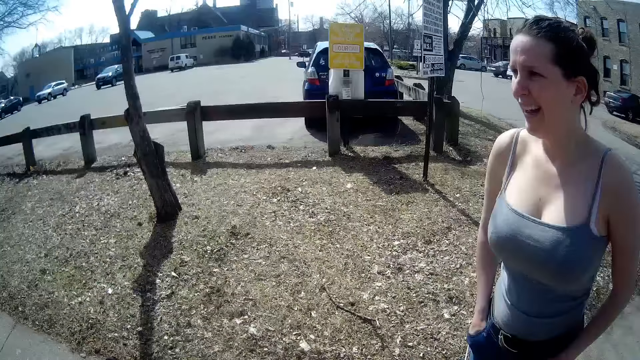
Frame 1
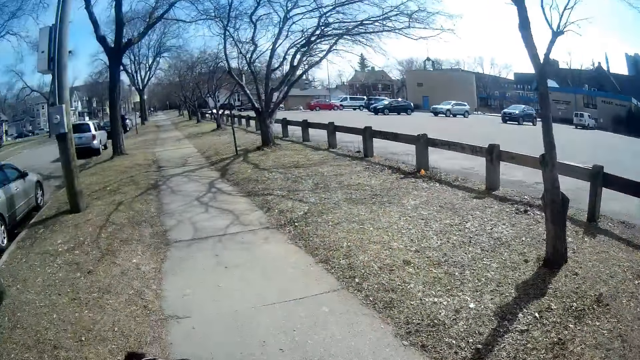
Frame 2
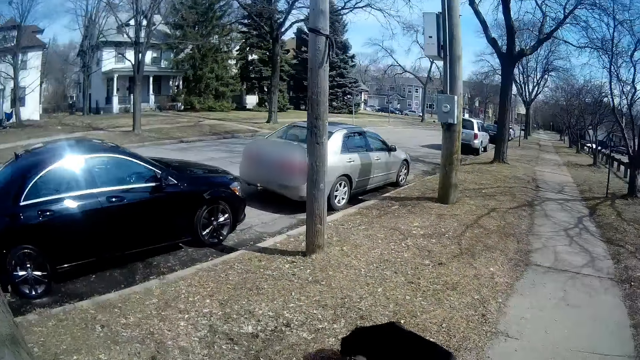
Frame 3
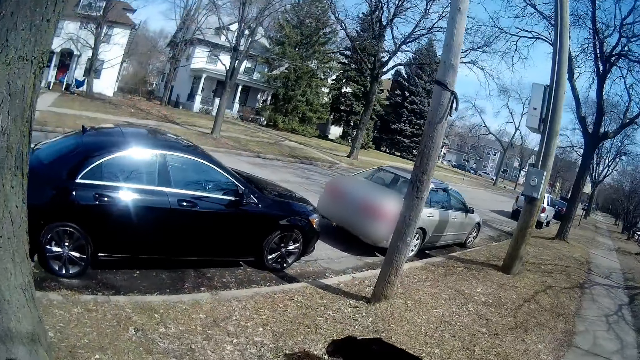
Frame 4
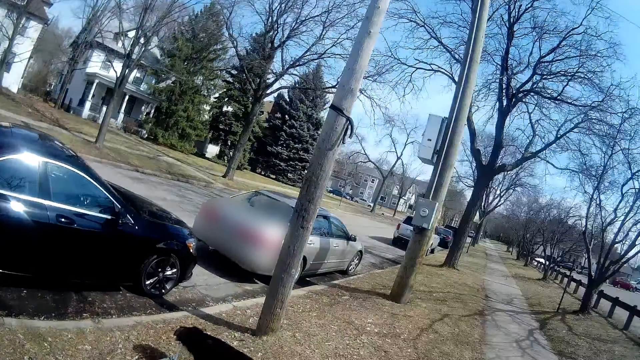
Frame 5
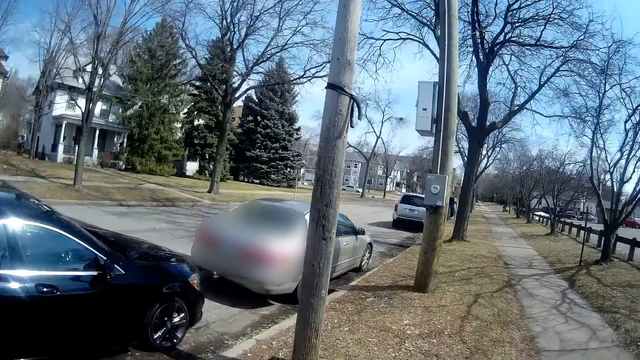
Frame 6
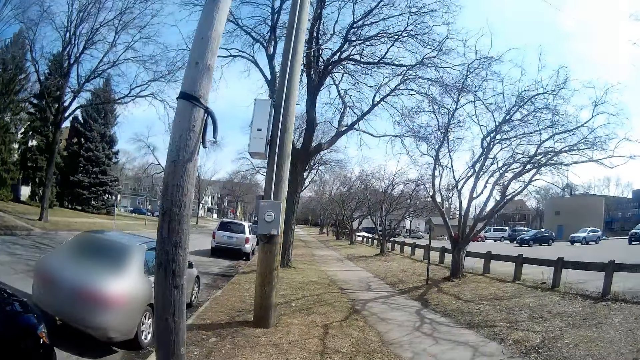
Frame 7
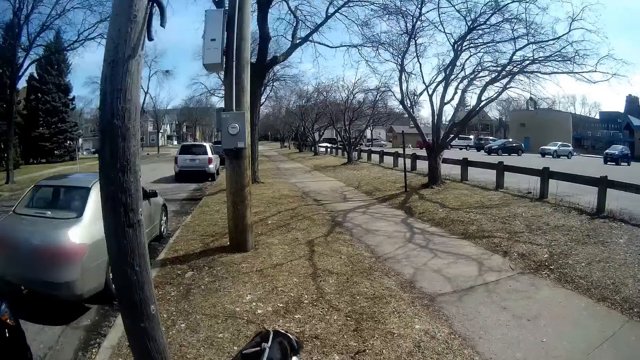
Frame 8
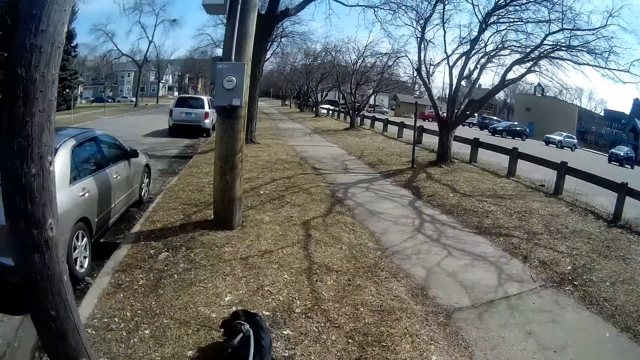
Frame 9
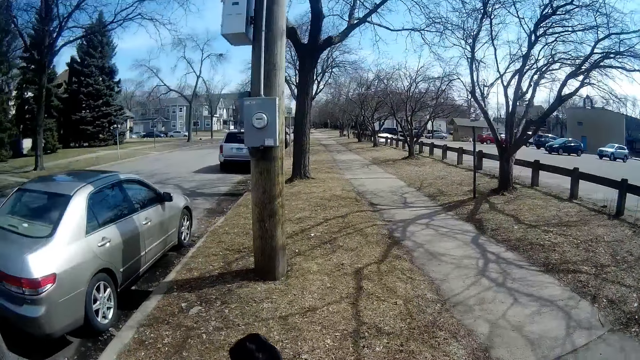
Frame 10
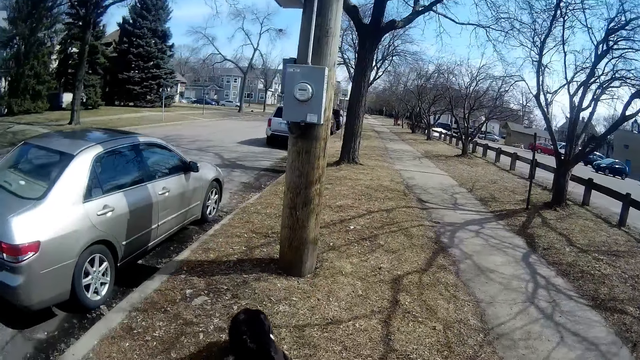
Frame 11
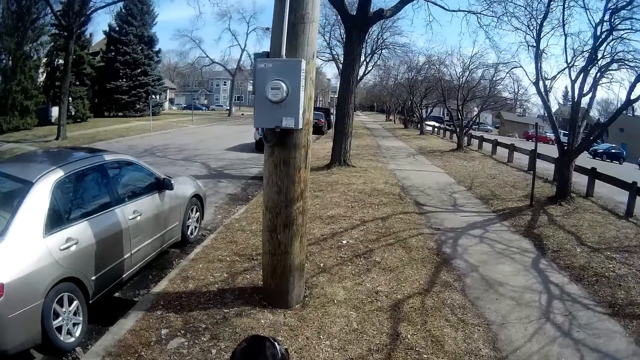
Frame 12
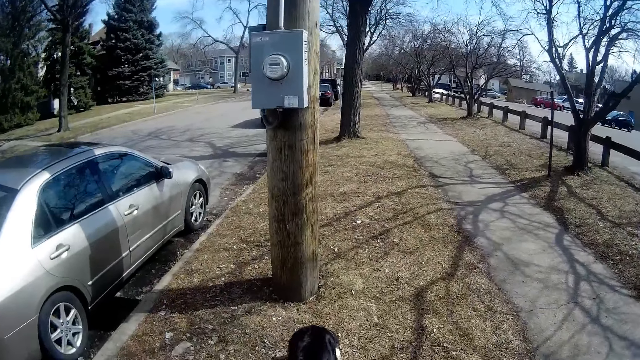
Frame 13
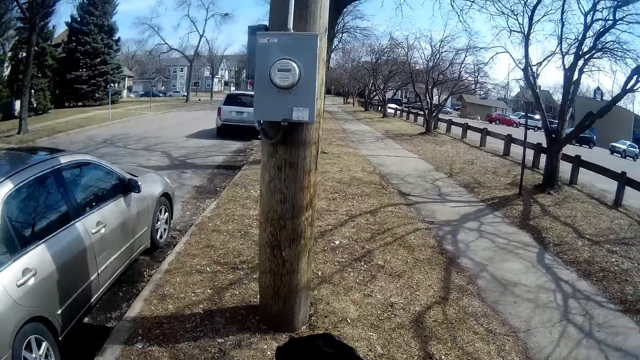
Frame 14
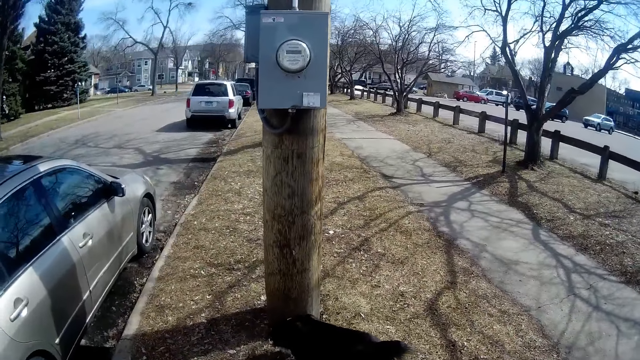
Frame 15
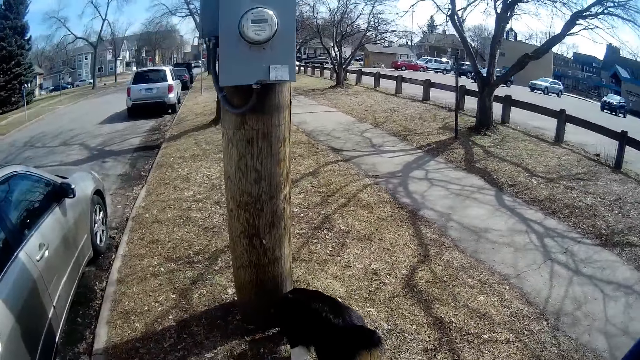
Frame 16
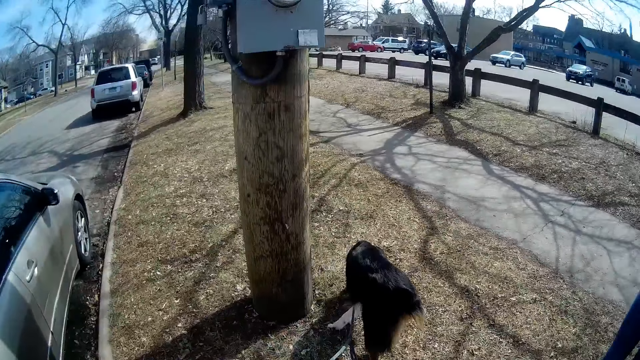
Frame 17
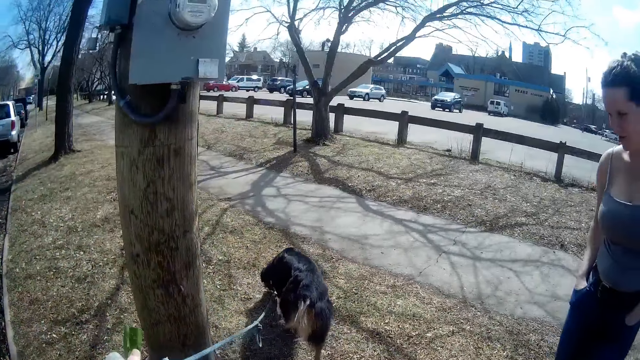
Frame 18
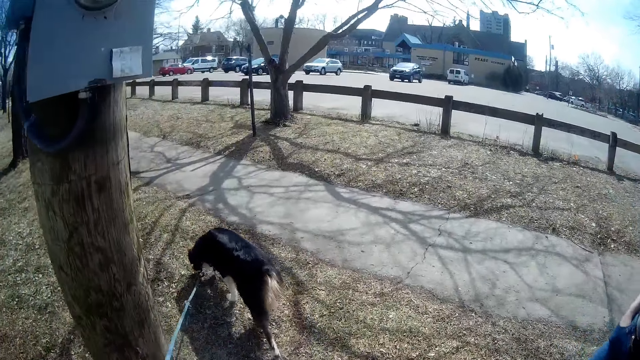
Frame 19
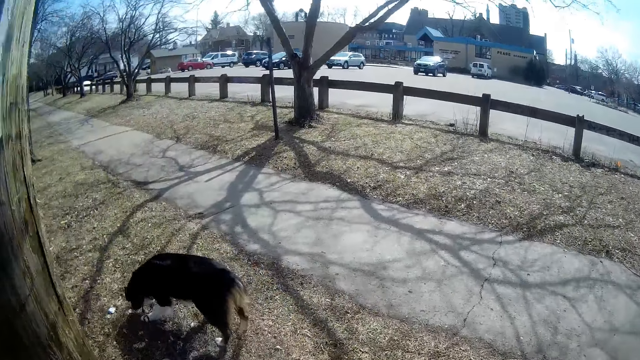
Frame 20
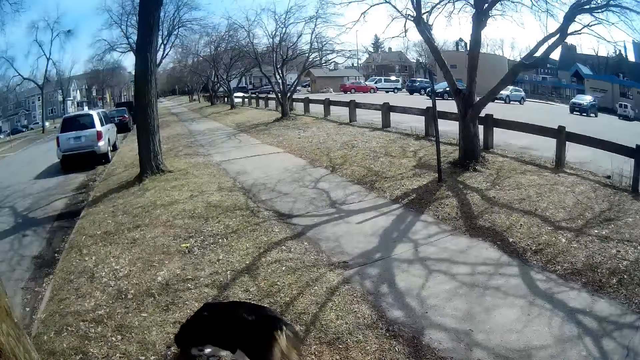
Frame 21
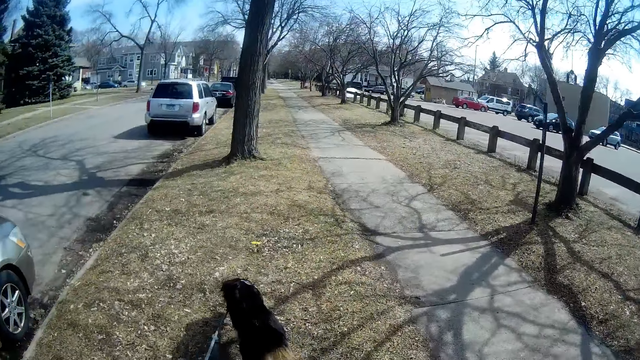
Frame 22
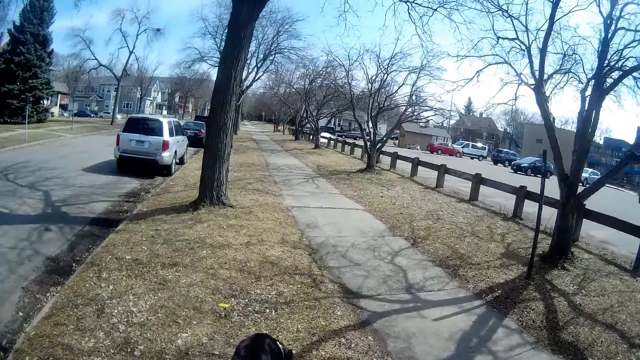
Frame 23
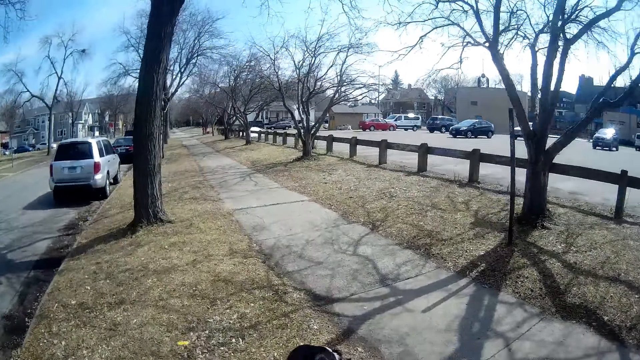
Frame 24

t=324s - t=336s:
The camera wearer walks along the pavement.

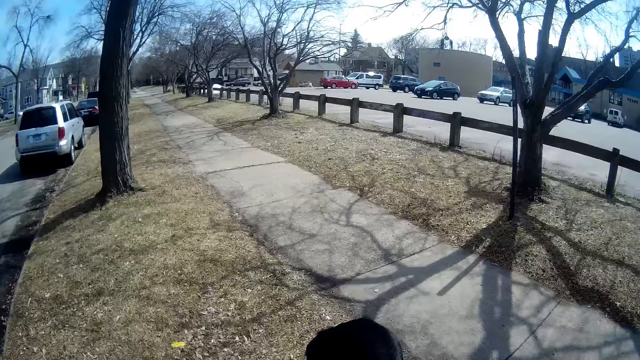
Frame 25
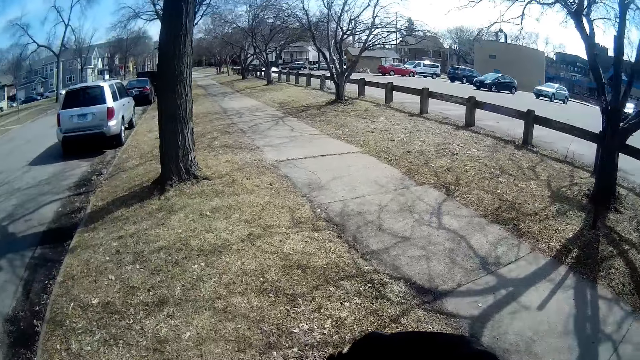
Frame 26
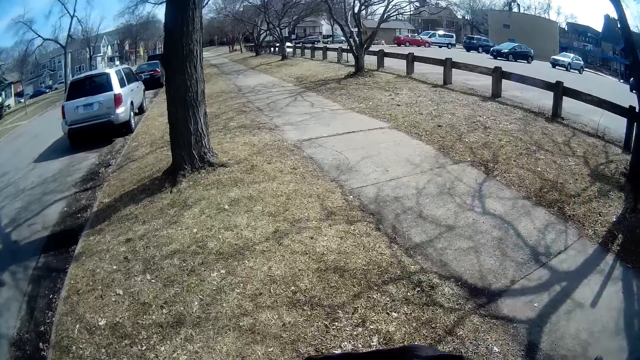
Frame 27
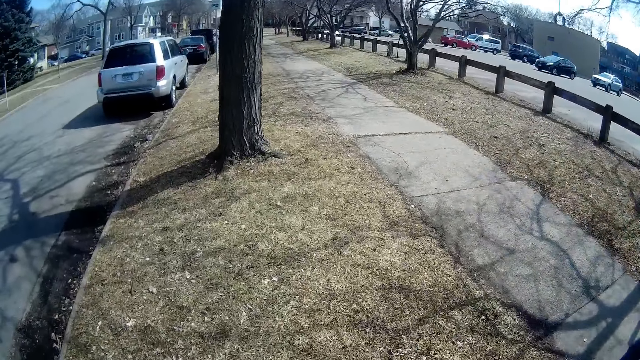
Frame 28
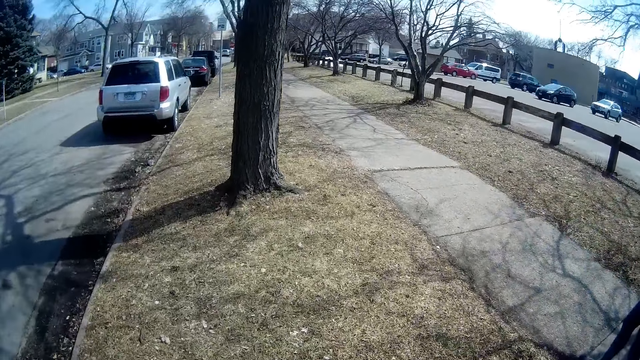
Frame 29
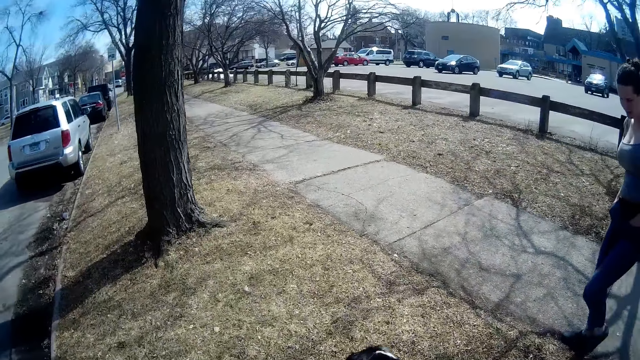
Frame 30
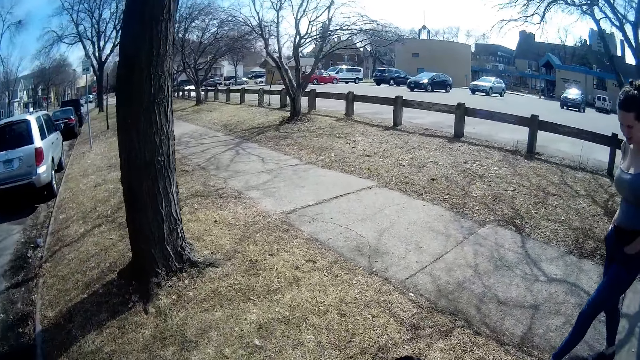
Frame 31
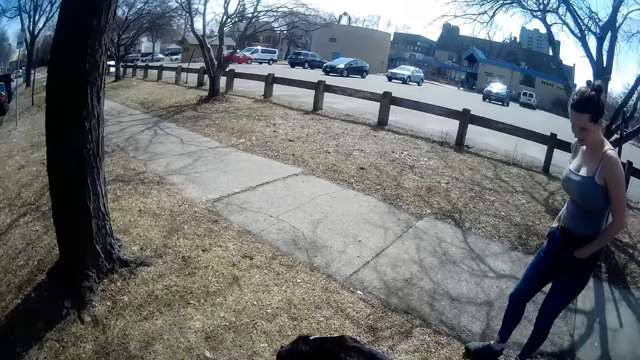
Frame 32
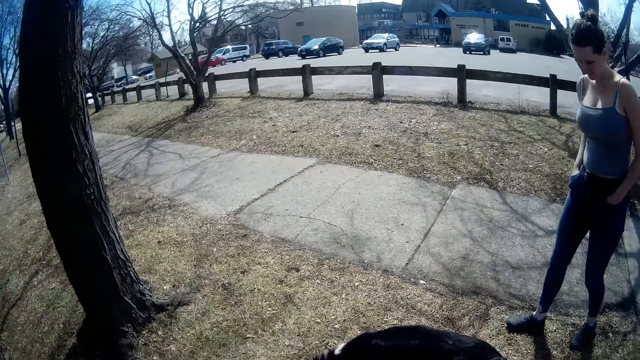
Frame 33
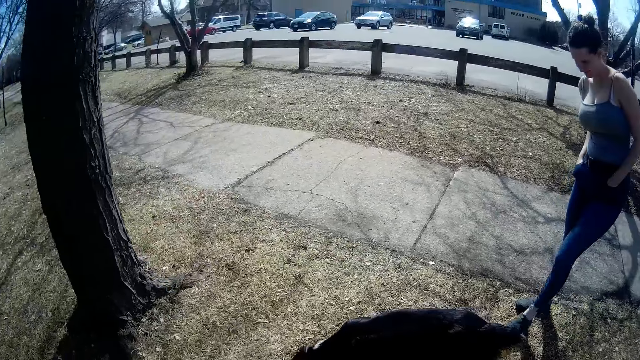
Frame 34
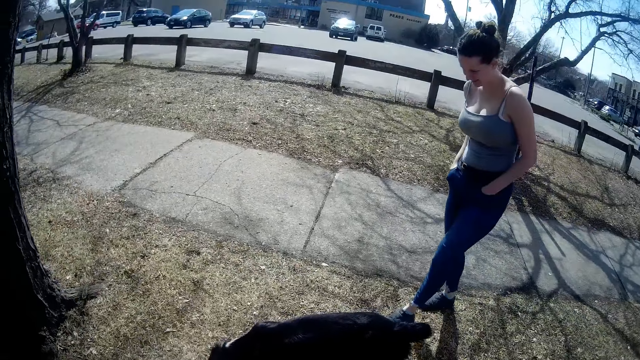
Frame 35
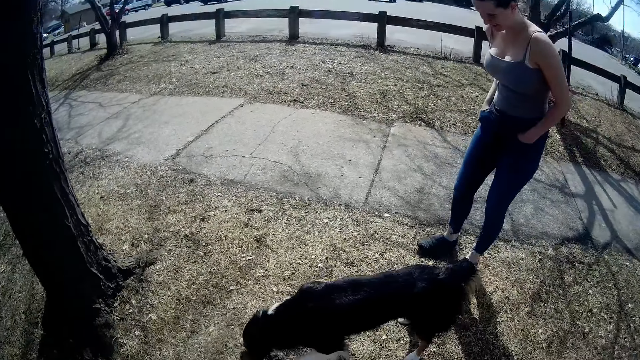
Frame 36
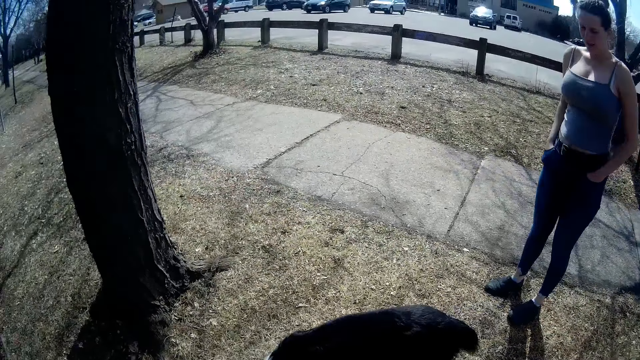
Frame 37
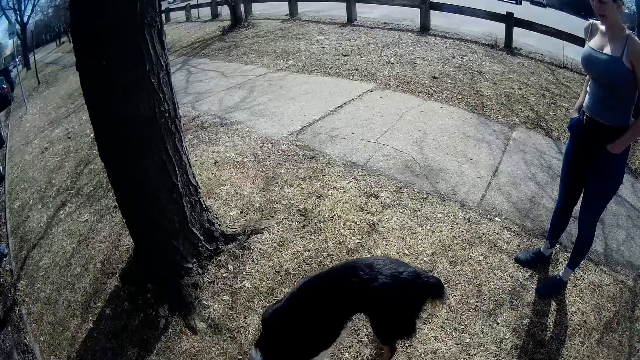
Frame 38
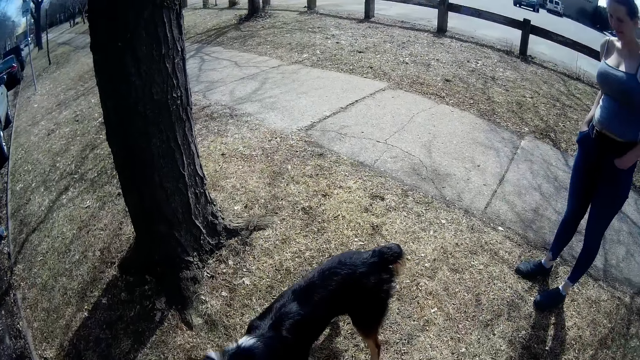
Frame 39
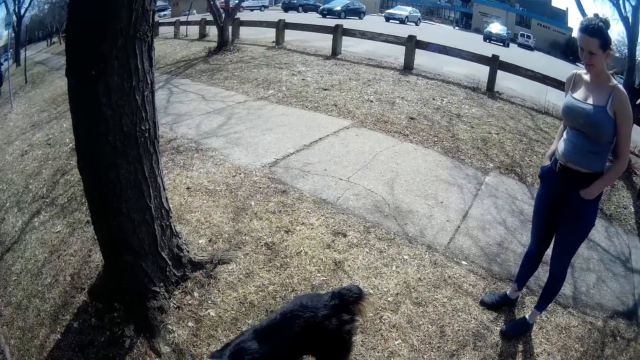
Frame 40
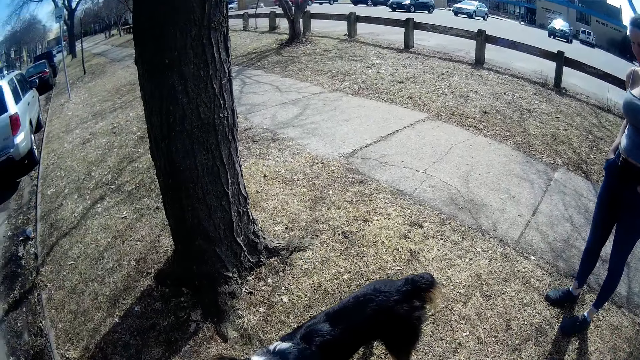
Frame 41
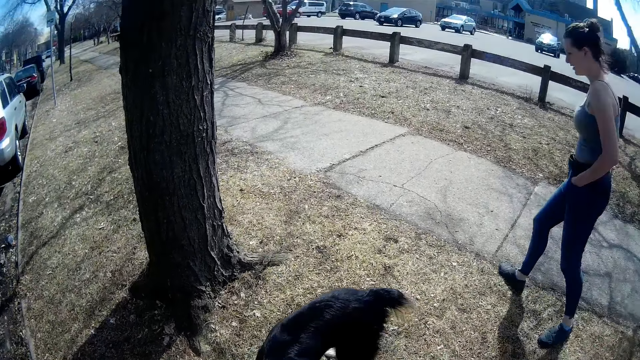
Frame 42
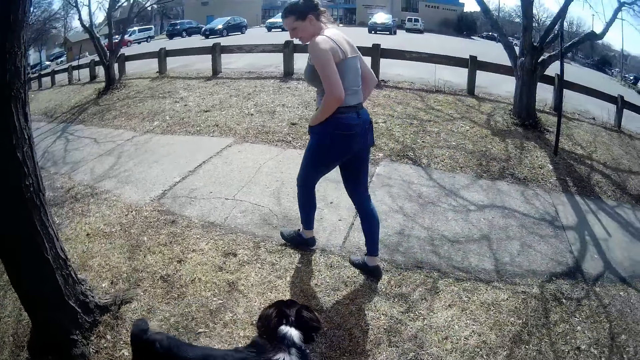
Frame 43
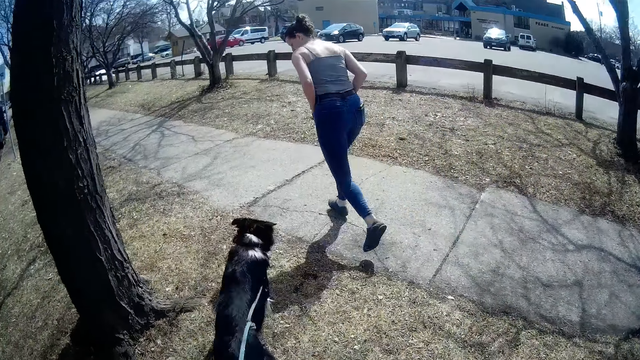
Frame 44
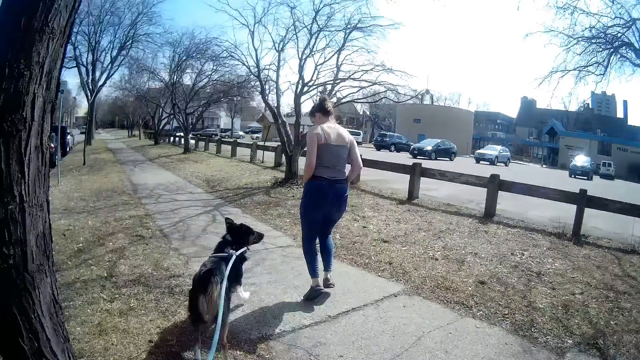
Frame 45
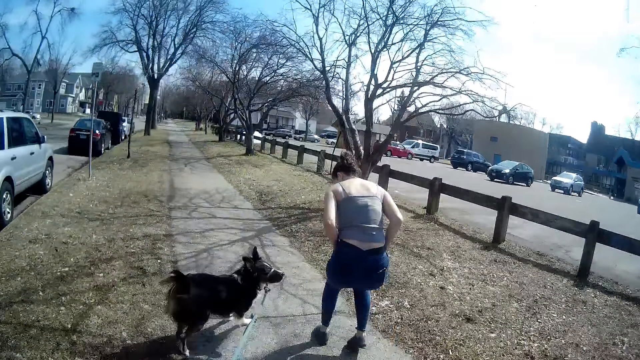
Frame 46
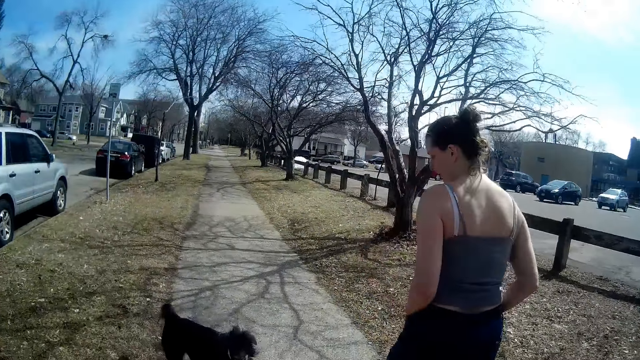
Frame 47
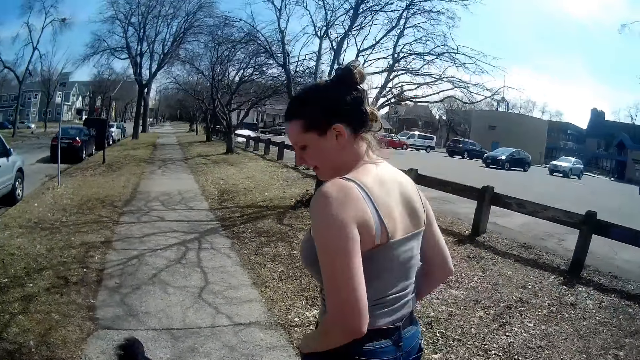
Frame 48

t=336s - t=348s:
A man stares at the dog. The camera wearer looks around. They run. The man jogs along the pavement.
